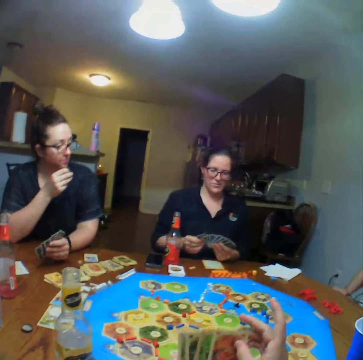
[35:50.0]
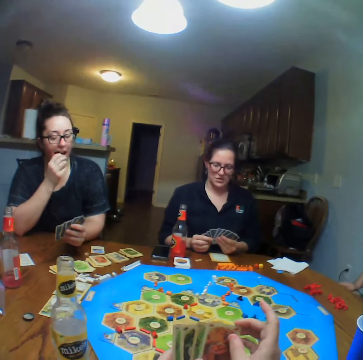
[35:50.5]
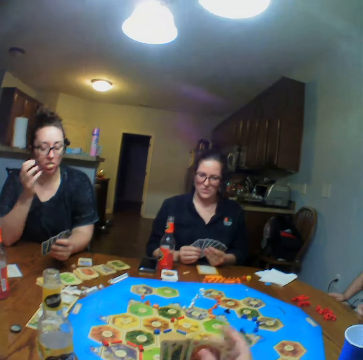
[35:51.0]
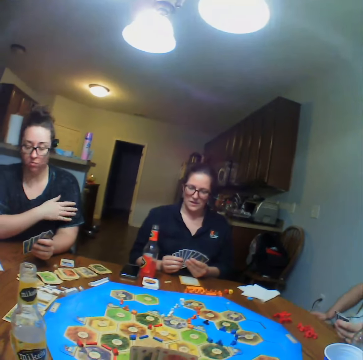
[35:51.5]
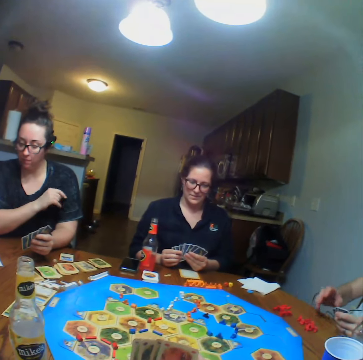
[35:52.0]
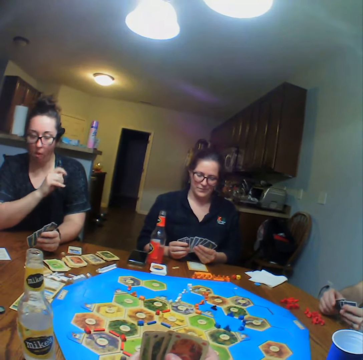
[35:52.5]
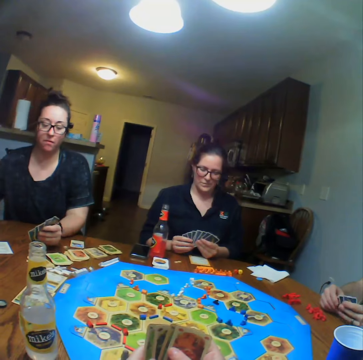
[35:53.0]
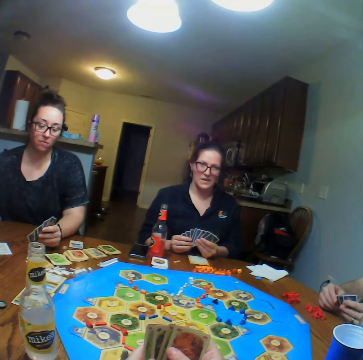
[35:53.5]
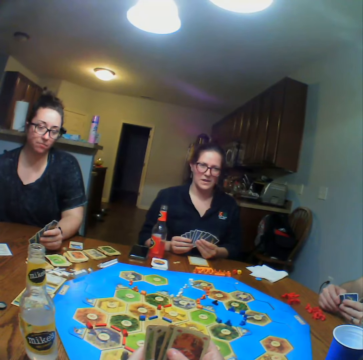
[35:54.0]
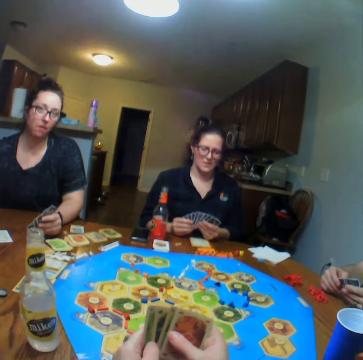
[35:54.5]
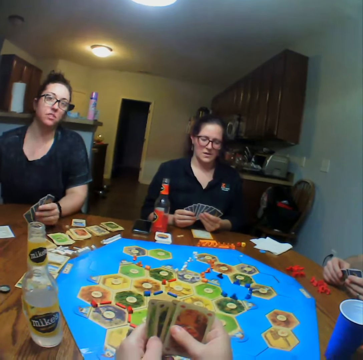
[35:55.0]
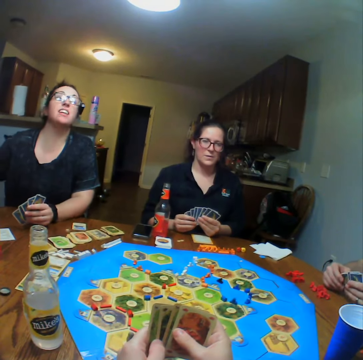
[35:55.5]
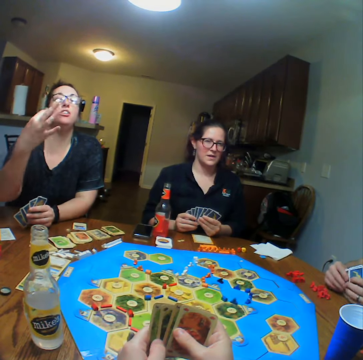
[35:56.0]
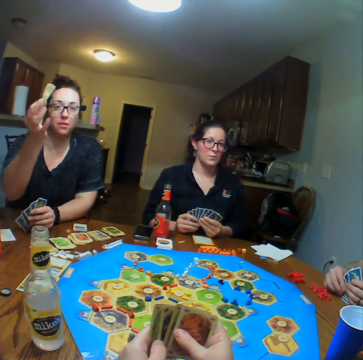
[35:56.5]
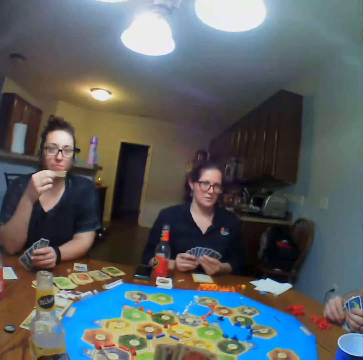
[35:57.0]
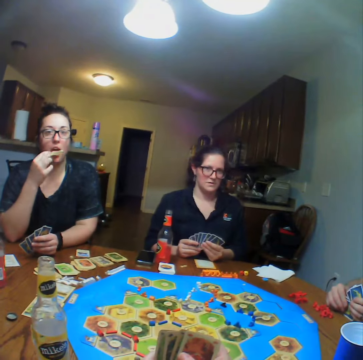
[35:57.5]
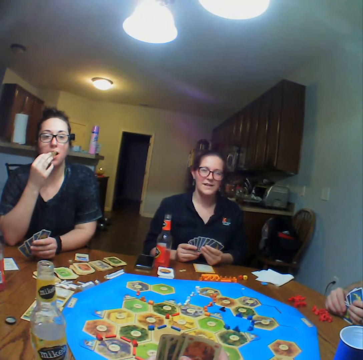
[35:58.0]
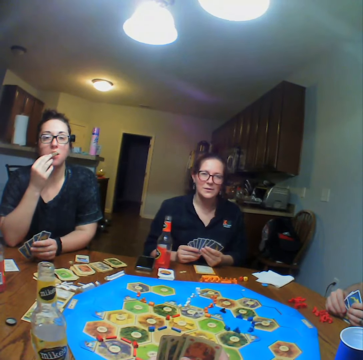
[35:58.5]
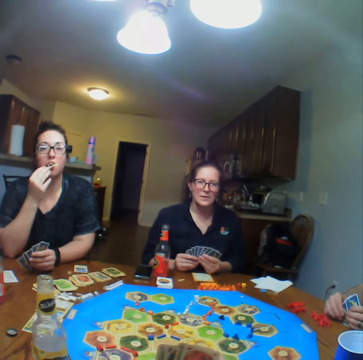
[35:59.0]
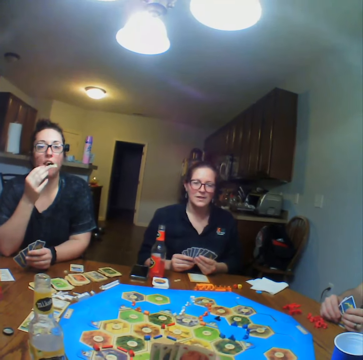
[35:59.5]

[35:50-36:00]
The camera wearer talks. A lady eats something. A man holds the cards. The lady talks with the camera wearer. The lady eats something.

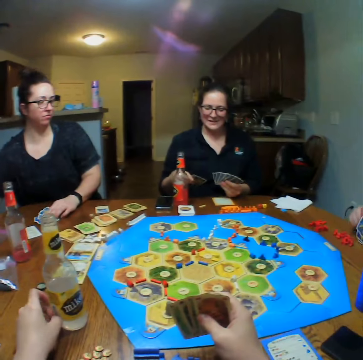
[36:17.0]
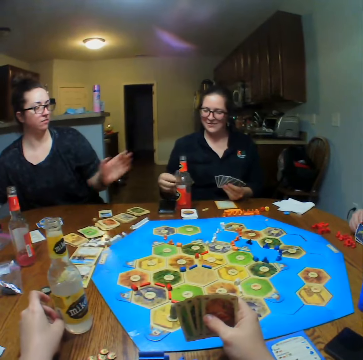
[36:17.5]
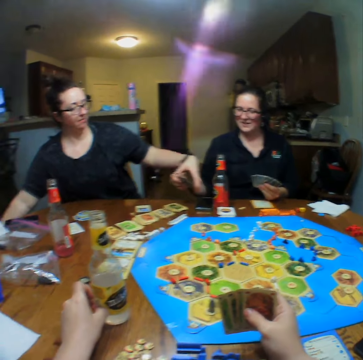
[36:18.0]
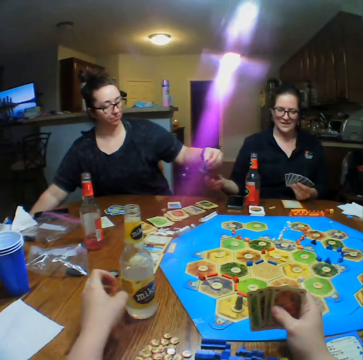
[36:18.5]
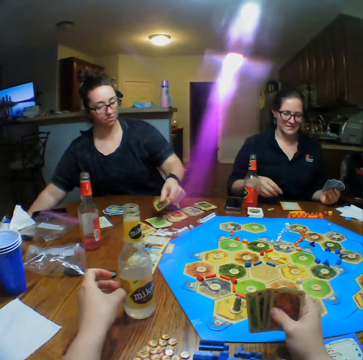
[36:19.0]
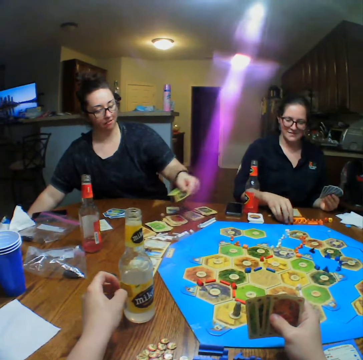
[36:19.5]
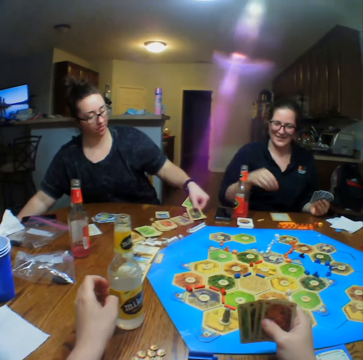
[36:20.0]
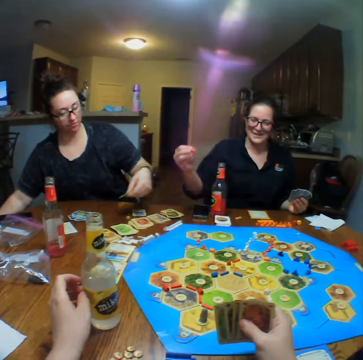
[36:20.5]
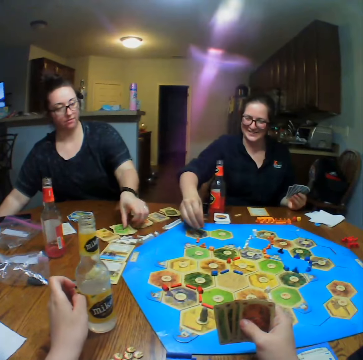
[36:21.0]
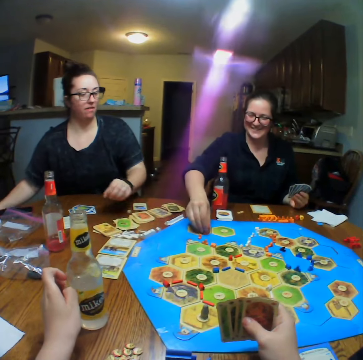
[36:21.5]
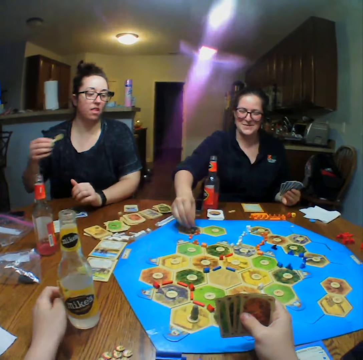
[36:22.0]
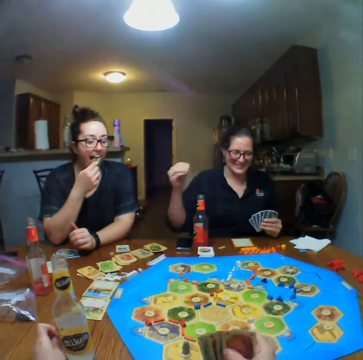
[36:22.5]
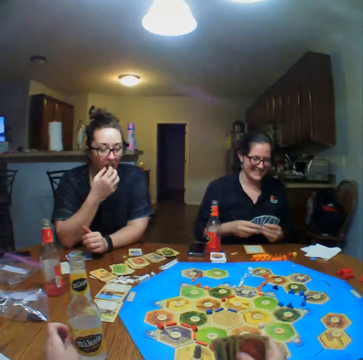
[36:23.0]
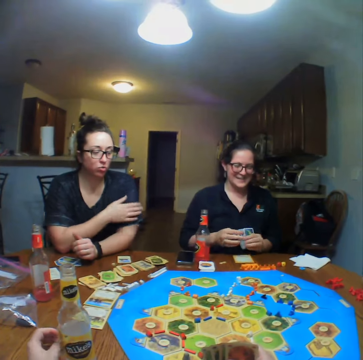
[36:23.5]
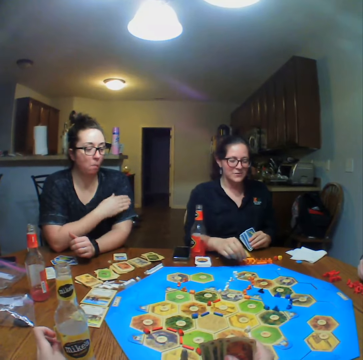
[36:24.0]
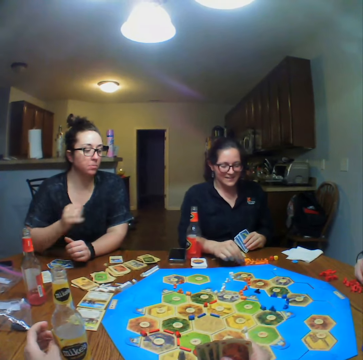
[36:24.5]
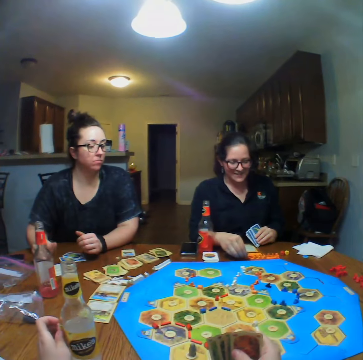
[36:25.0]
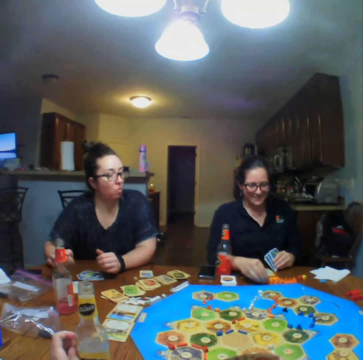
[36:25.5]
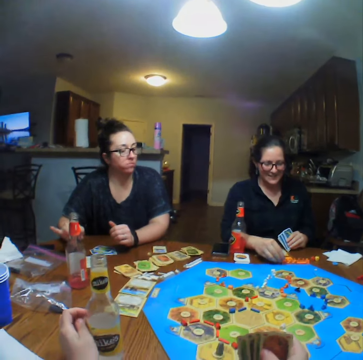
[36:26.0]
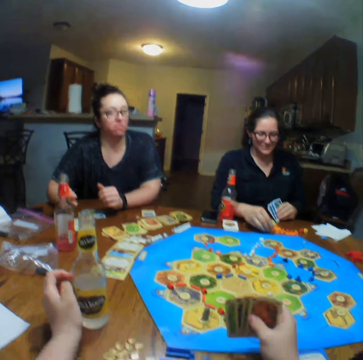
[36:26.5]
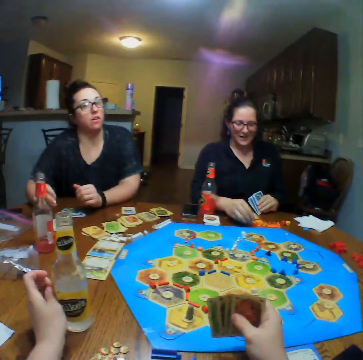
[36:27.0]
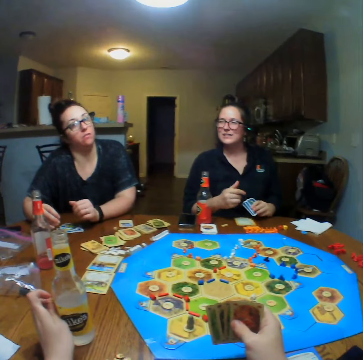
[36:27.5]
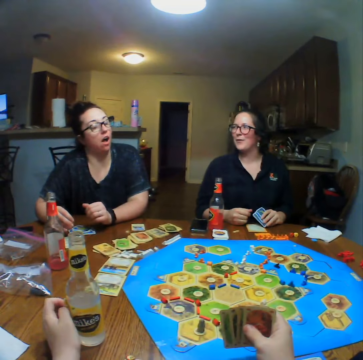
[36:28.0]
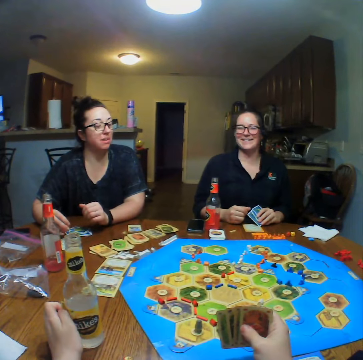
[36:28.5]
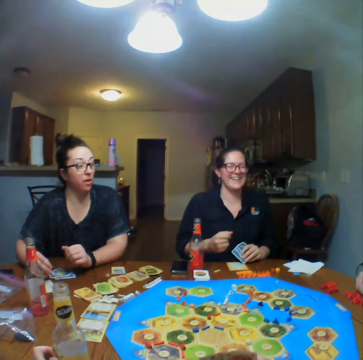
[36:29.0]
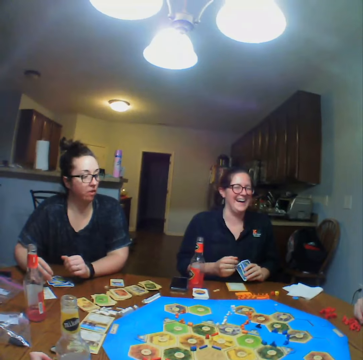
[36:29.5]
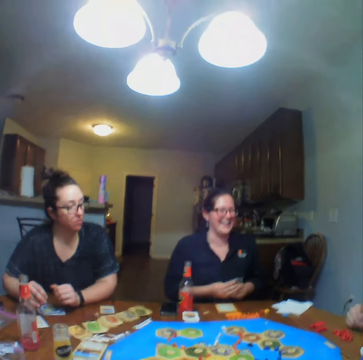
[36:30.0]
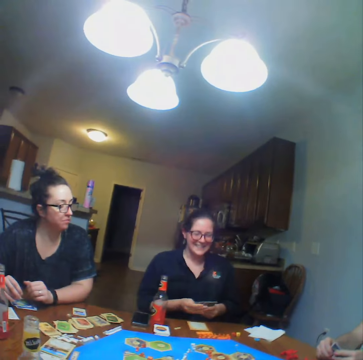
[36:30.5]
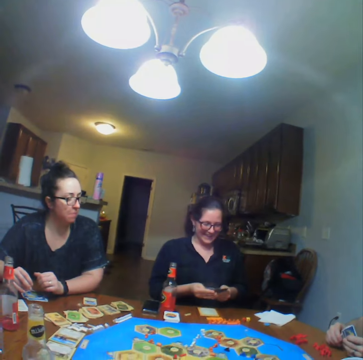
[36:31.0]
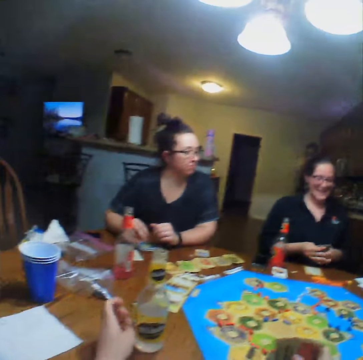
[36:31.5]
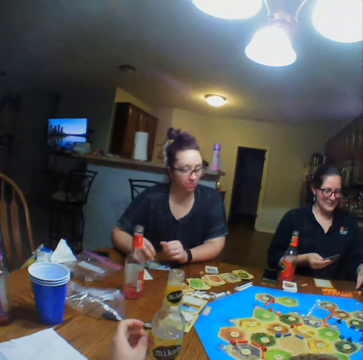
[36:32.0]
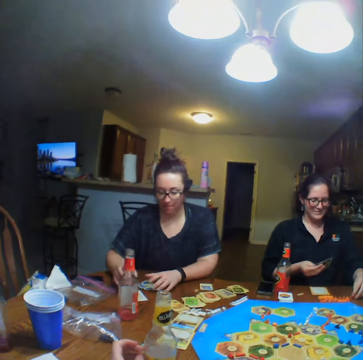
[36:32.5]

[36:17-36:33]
A lady reshuffles the cards. Another lady picks the cards from the first lady. The other lady places the cards on the table. The camera wearer talks. The first lady plays the Catan Settler board game. The camera wearer holds the cards. The first lady talks with the camera wearer.

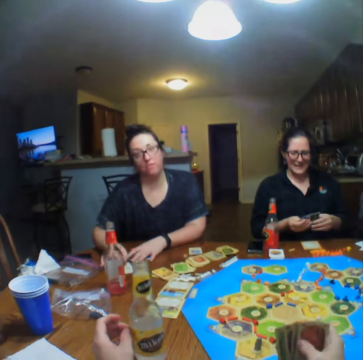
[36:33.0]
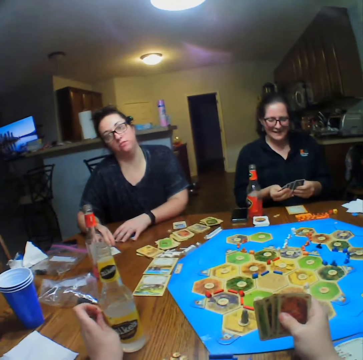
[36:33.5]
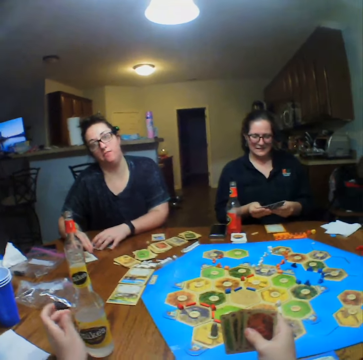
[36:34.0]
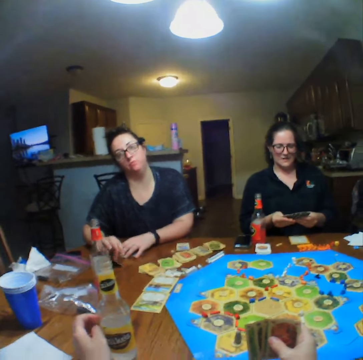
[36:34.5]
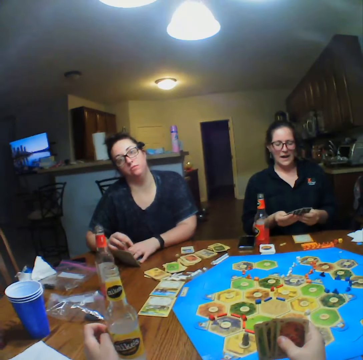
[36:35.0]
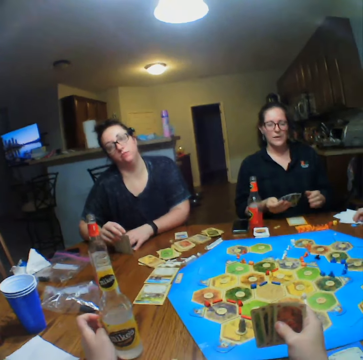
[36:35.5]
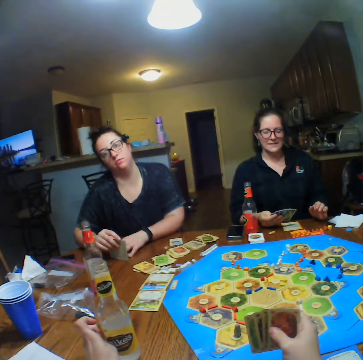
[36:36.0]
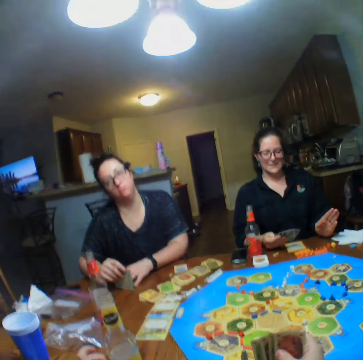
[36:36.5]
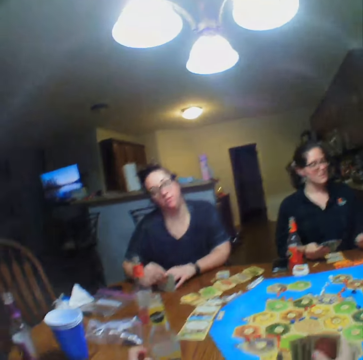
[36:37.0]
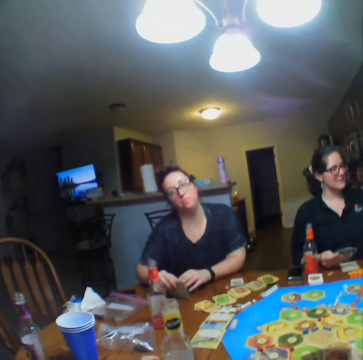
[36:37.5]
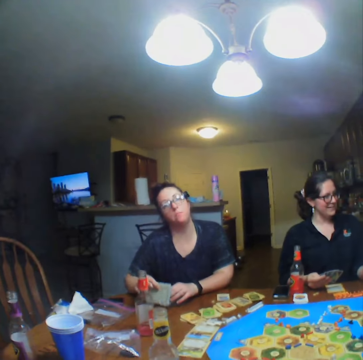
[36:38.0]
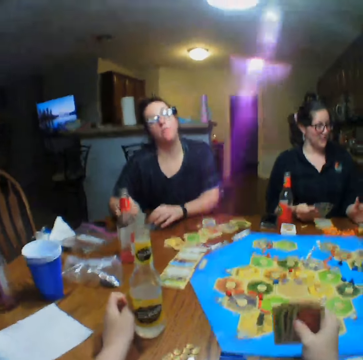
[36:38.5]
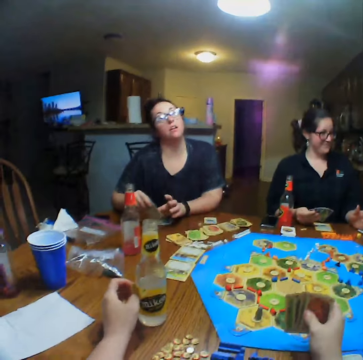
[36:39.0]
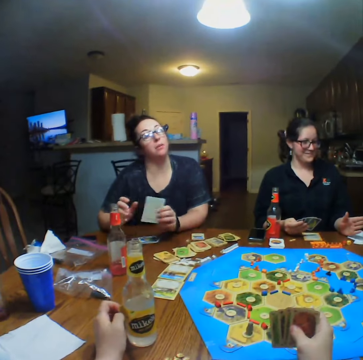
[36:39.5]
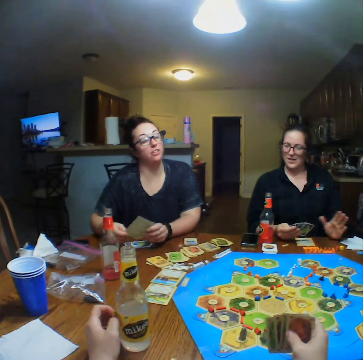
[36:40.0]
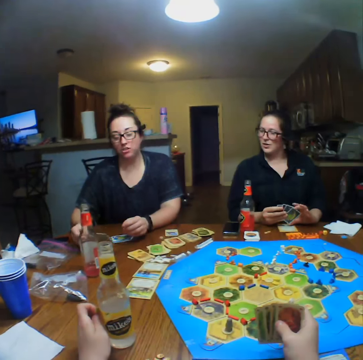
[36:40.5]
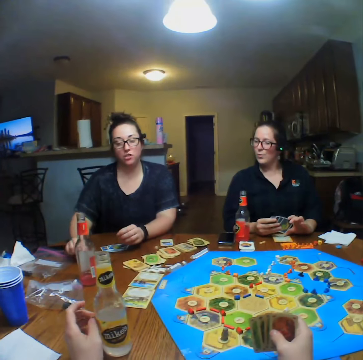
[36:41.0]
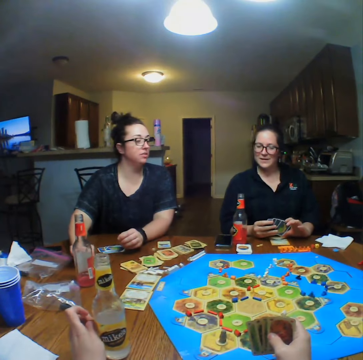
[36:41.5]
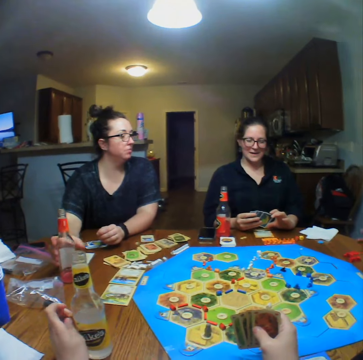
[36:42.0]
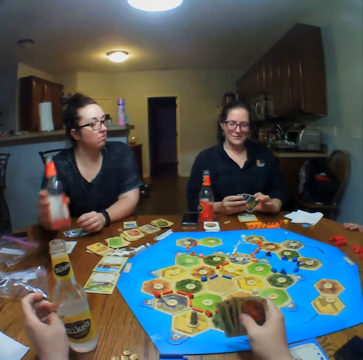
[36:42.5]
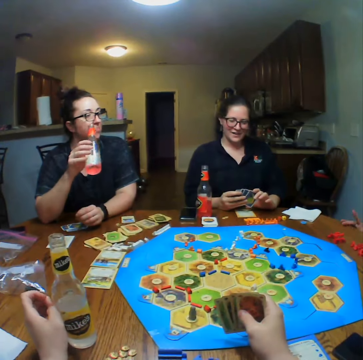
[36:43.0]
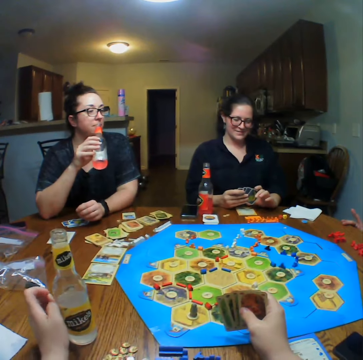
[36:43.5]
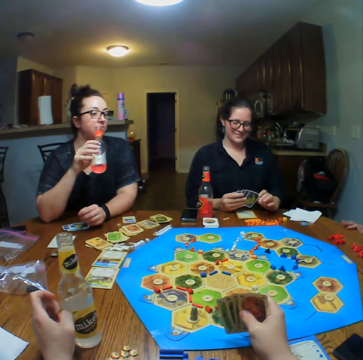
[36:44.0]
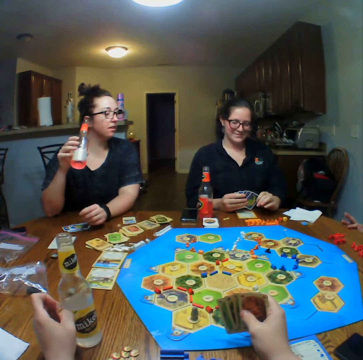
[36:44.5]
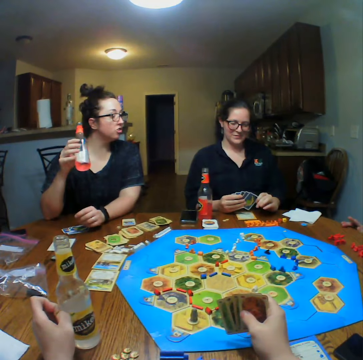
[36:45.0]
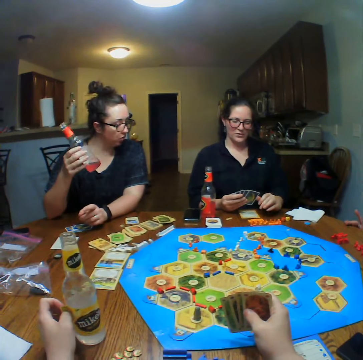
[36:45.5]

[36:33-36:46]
A lady reshuffles the cards. The lady talks with a man. Another lady talks with the camera wearer. The other lady picks up the bottle and drinks.
